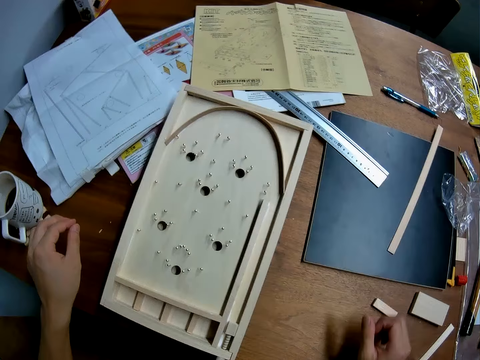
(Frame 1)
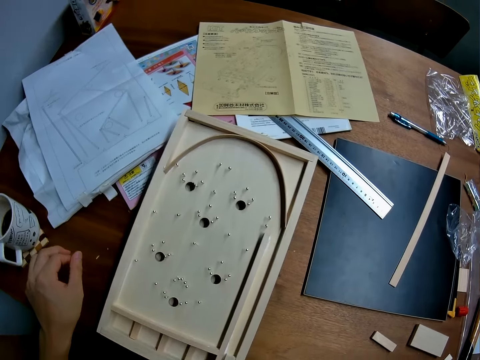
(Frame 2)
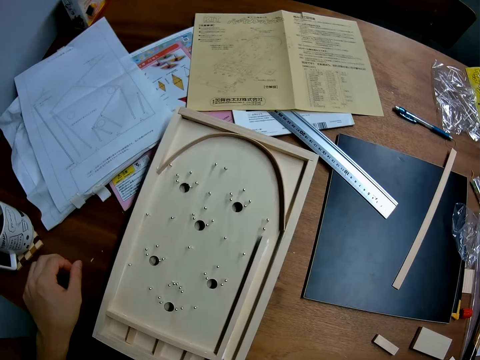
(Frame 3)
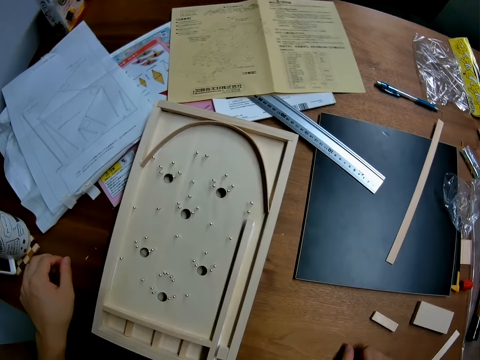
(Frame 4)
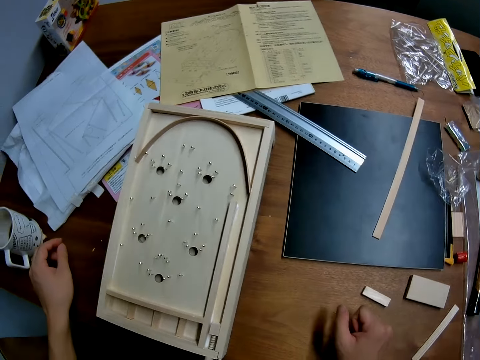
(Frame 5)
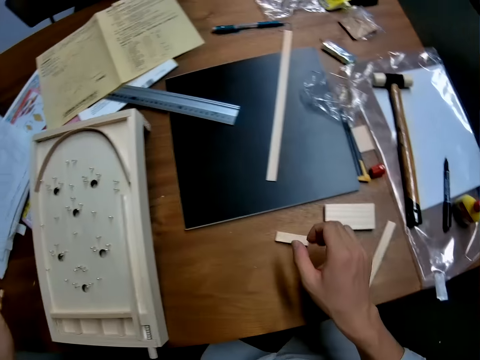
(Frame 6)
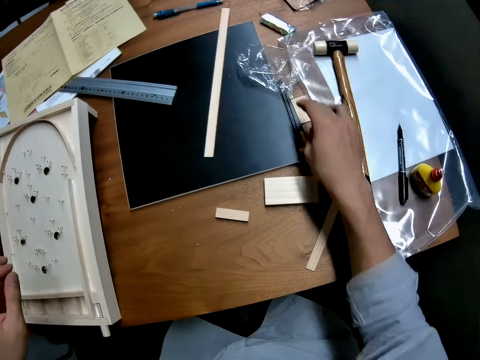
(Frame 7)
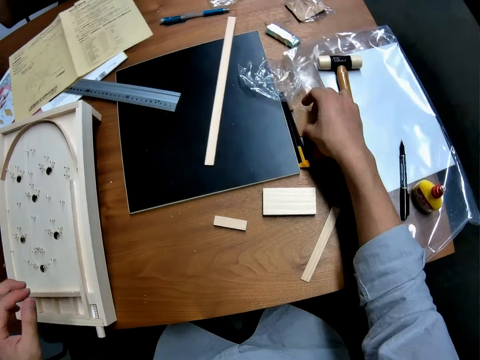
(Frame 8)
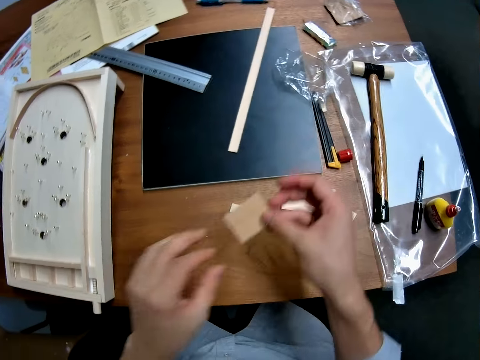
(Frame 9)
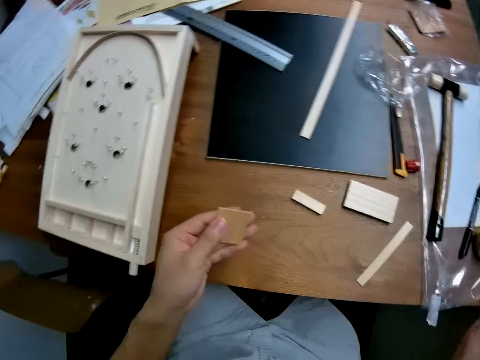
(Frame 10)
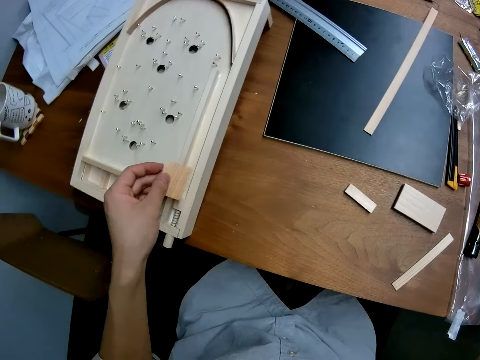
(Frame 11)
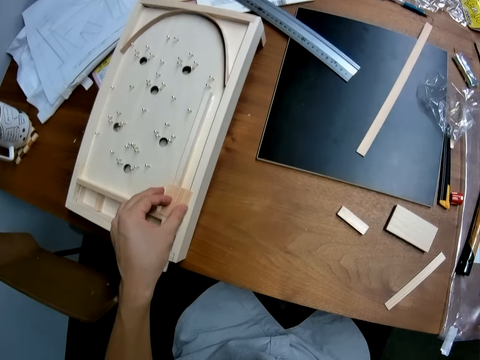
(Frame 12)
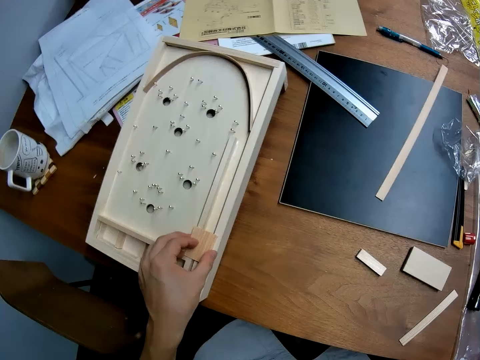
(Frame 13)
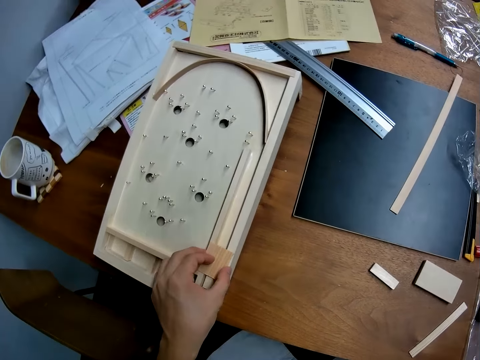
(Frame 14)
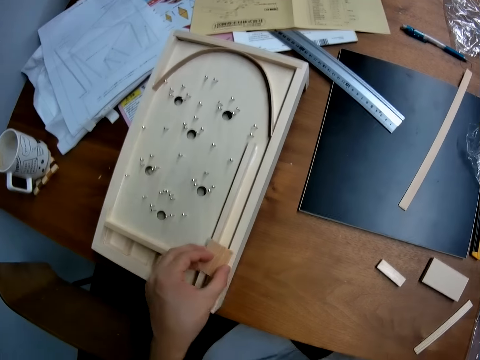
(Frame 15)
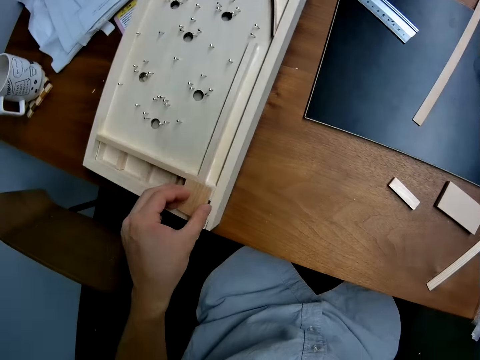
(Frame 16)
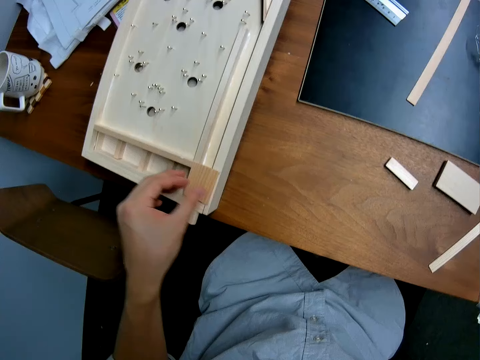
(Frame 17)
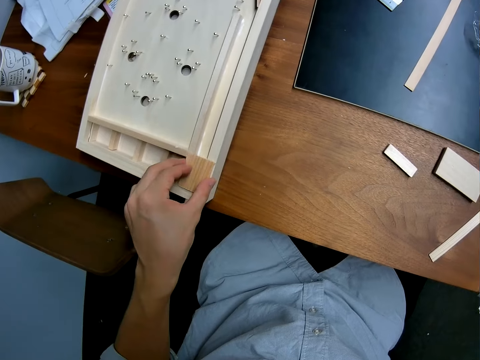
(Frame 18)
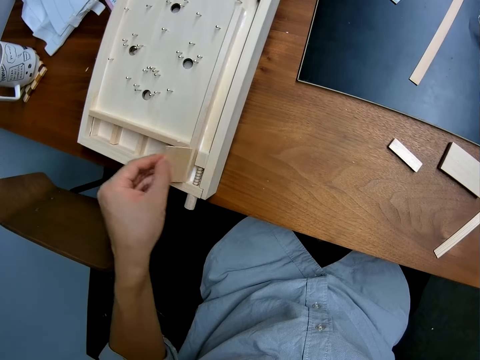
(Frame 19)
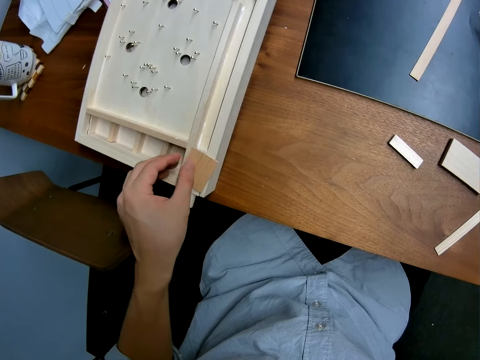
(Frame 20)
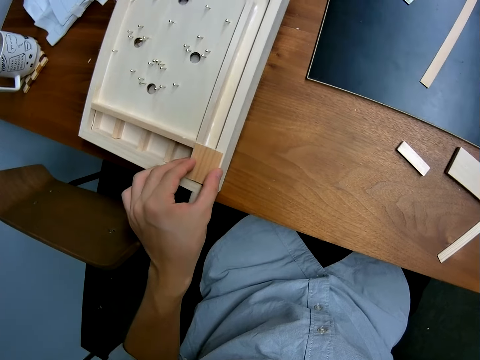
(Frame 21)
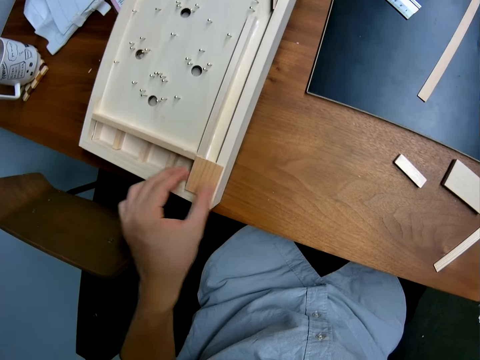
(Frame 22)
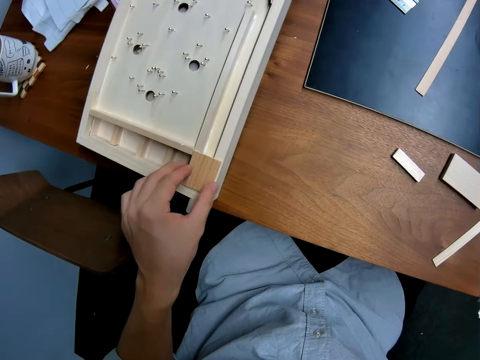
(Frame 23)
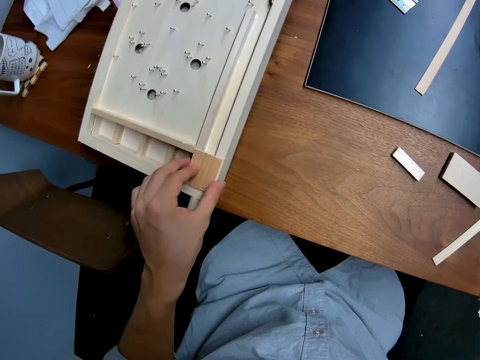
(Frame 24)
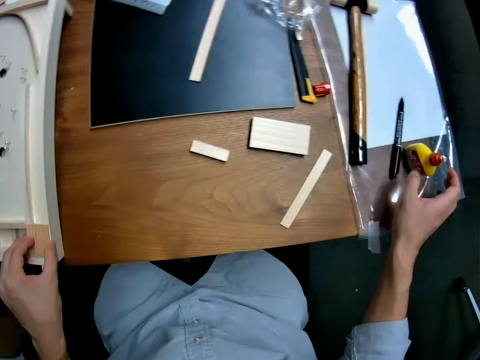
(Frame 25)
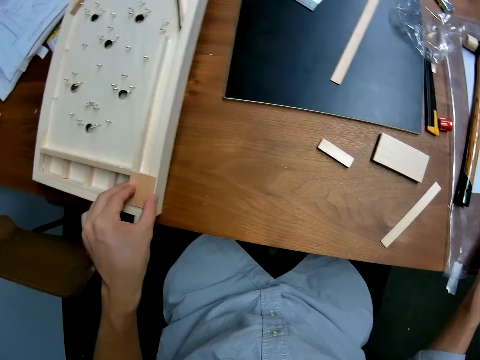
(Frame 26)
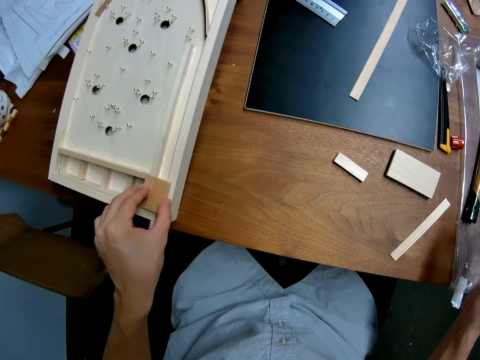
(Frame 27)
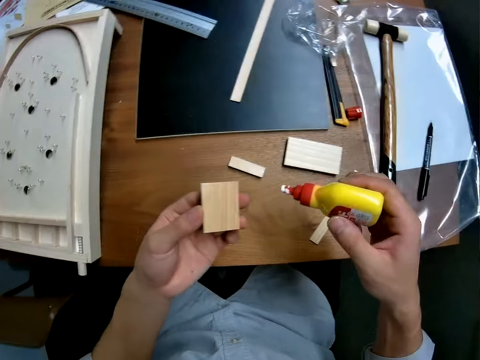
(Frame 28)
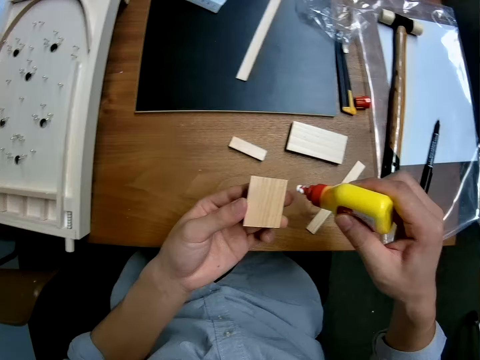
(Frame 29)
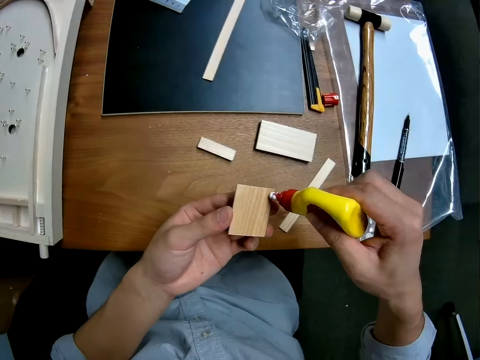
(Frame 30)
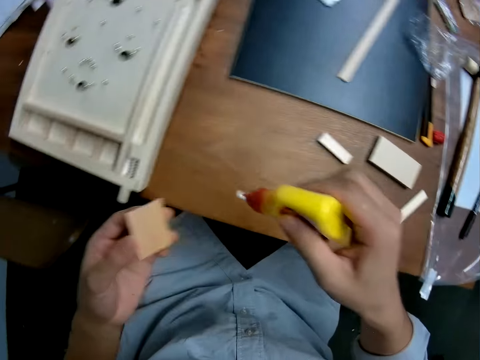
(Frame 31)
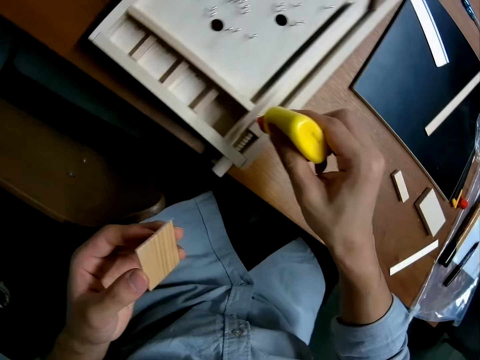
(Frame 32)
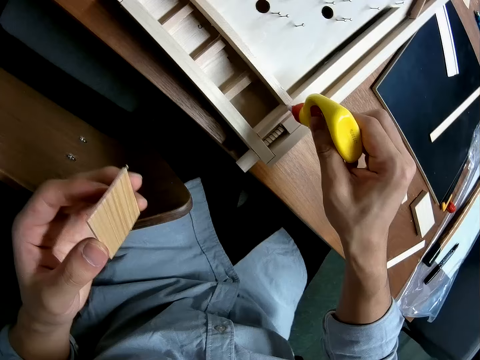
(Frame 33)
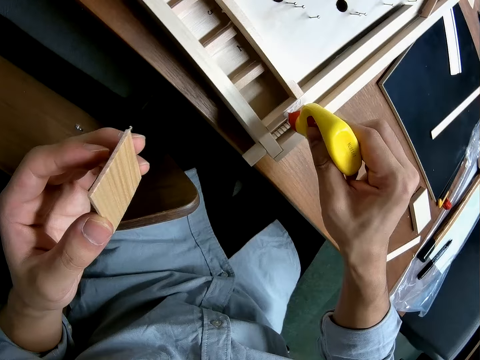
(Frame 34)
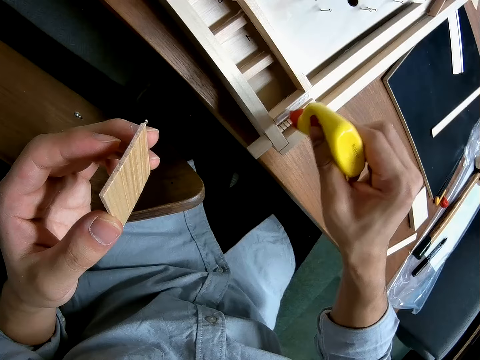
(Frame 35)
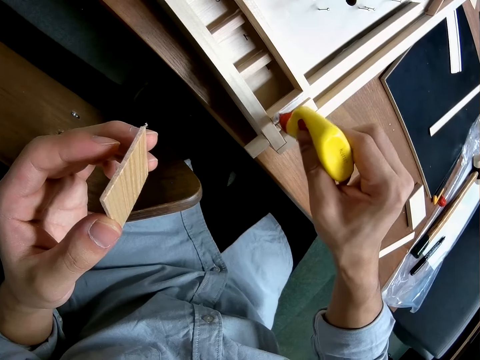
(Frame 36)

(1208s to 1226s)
The camera wearer stands on the floor. He picks up a piece of wood from the table and holds the piece of wood with his hands. He moves the piece of wood on the craft with his left hand. He picks up the glue on the table. He applies glue on some parts of the craft.

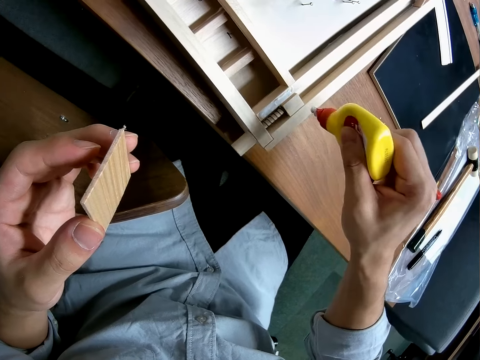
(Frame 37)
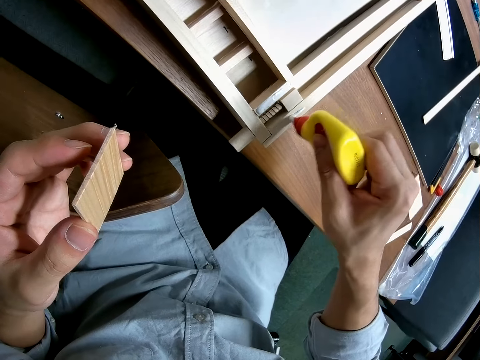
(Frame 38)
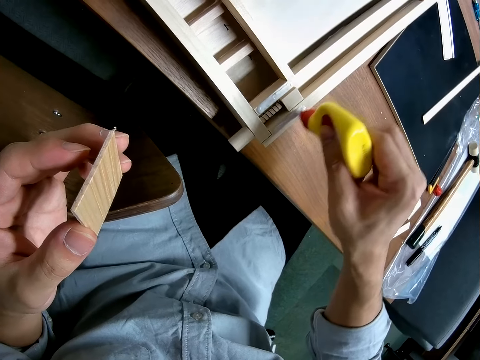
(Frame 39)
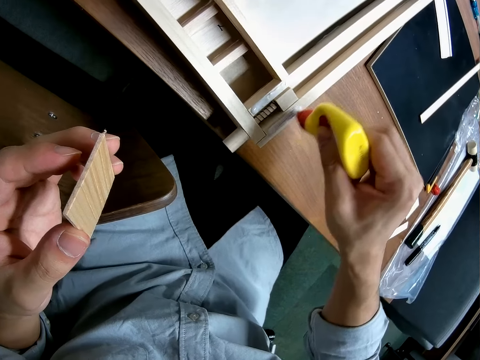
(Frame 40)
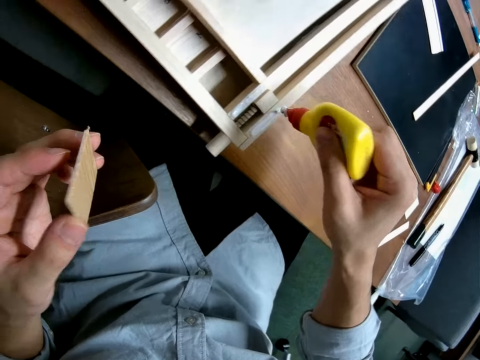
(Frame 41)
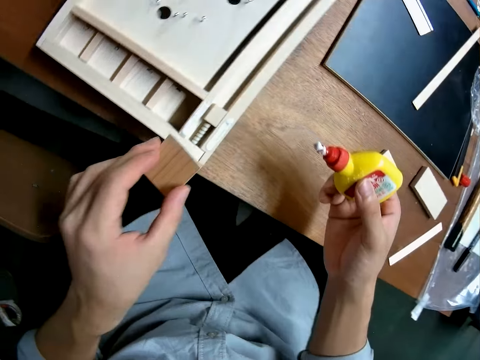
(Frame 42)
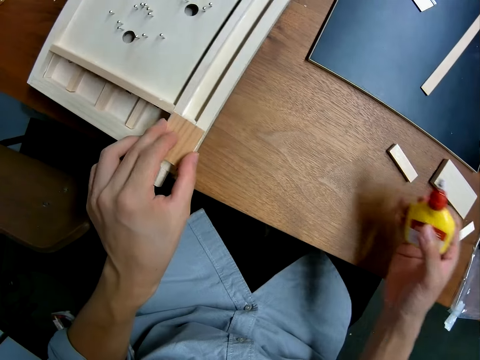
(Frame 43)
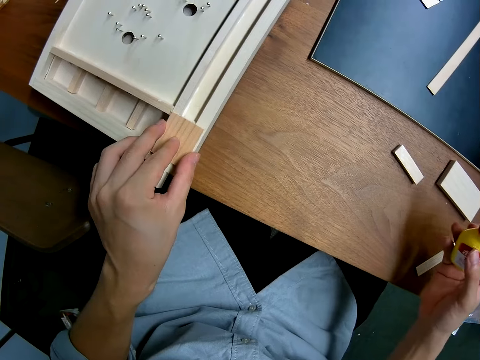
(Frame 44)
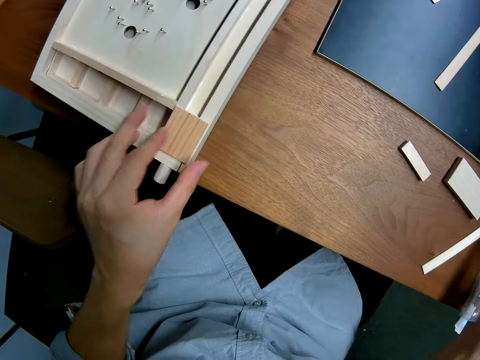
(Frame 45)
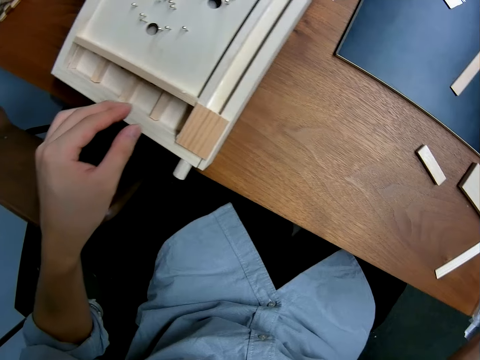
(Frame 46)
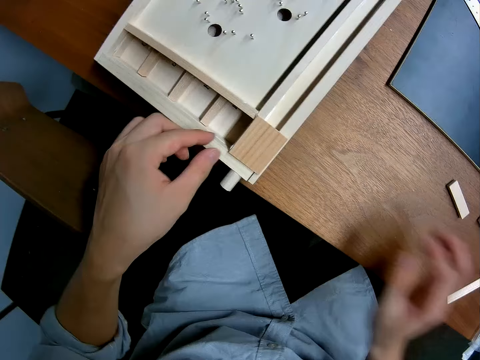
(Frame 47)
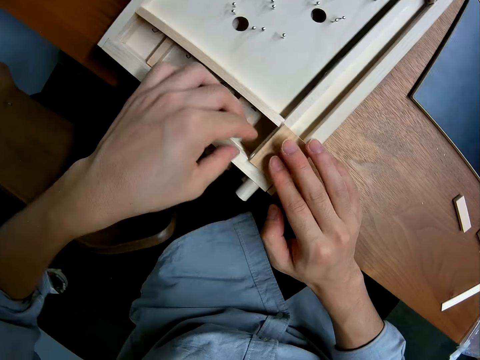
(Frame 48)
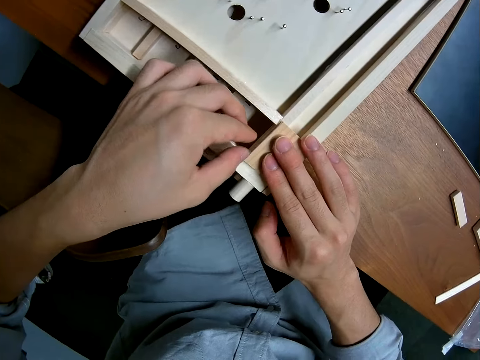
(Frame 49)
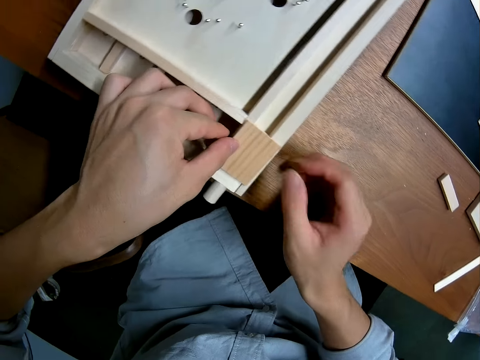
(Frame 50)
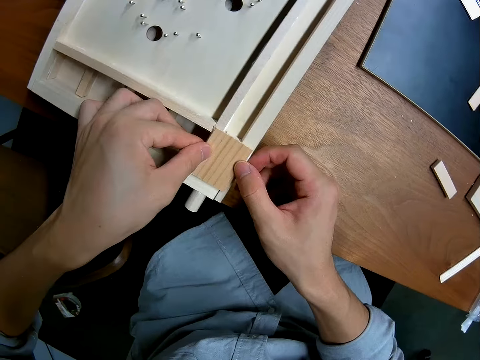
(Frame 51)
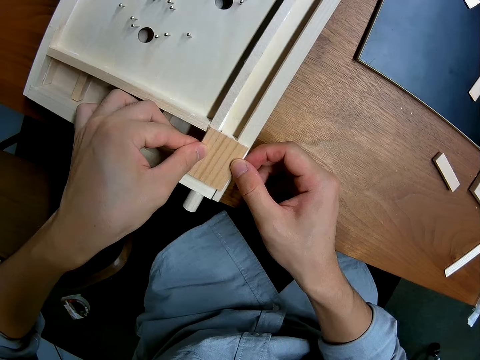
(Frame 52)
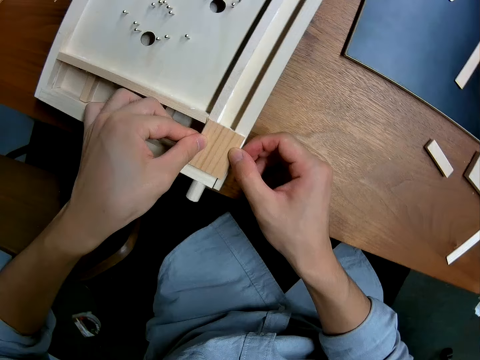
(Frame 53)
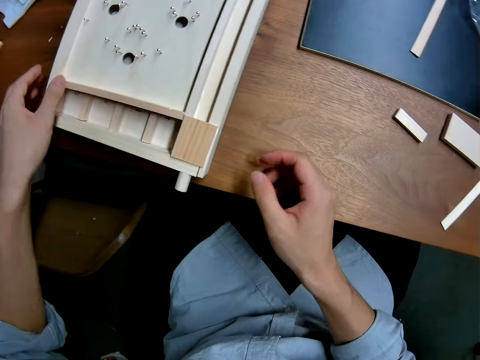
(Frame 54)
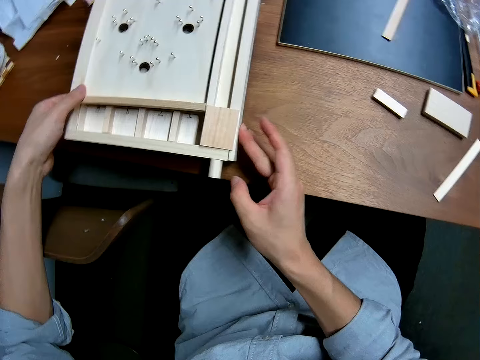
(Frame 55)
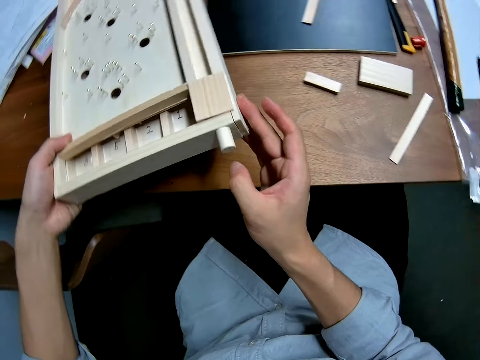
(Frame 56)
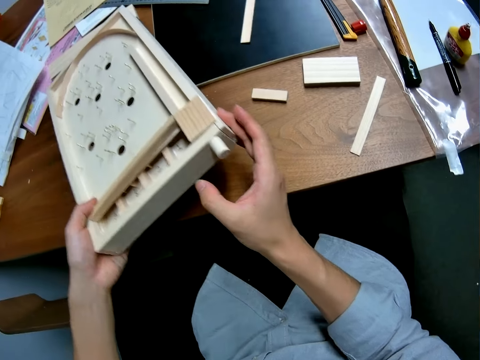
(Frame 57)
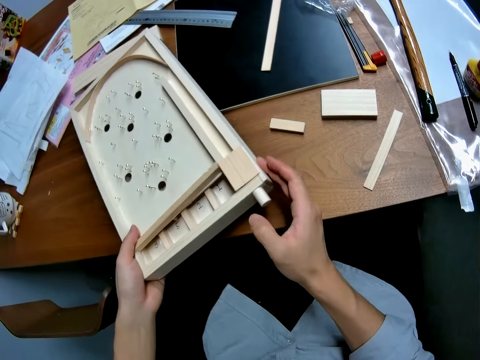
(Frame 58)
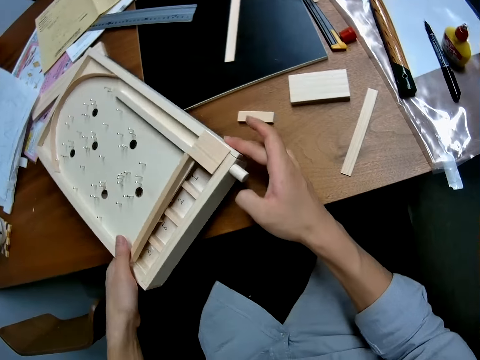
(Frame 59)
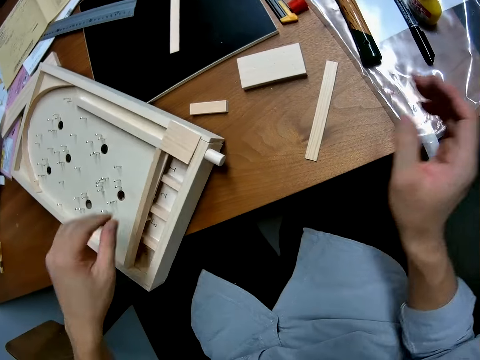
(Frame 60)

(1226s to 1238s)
The camera wearer places the piece of wood on the part of the craft that was glued. He adjusts the piece of wood on the craft. He lifts the craft from the table with his hands. He drops the craft on the table.
